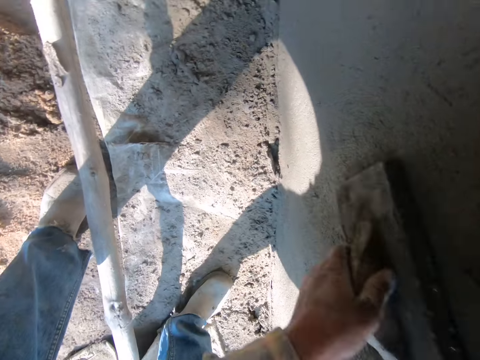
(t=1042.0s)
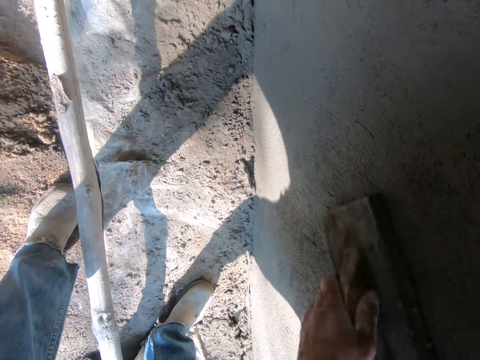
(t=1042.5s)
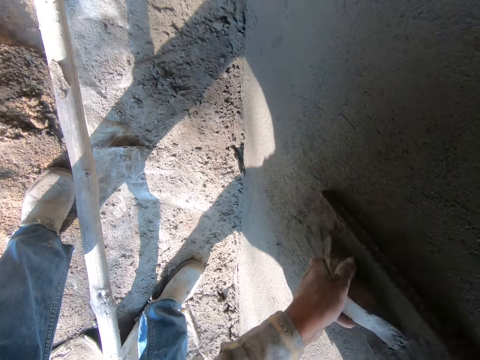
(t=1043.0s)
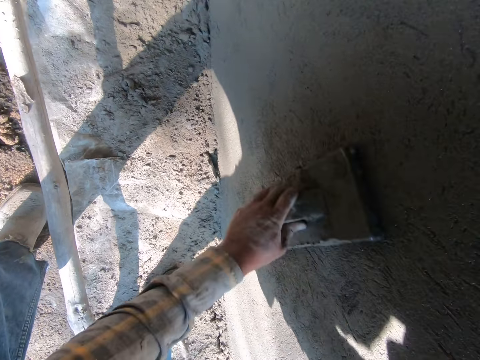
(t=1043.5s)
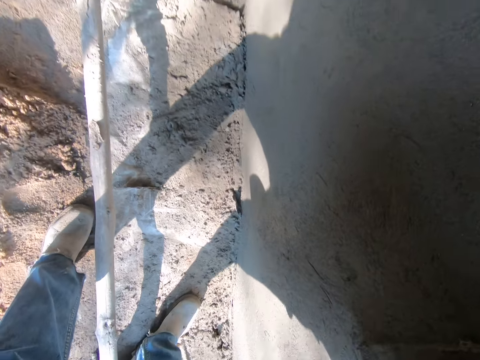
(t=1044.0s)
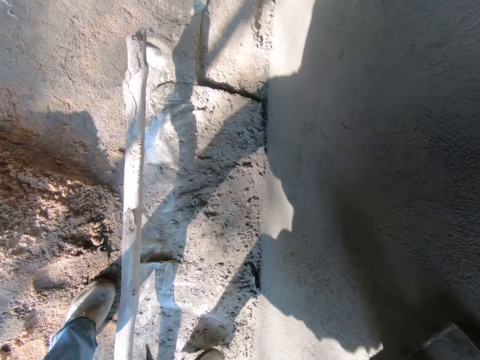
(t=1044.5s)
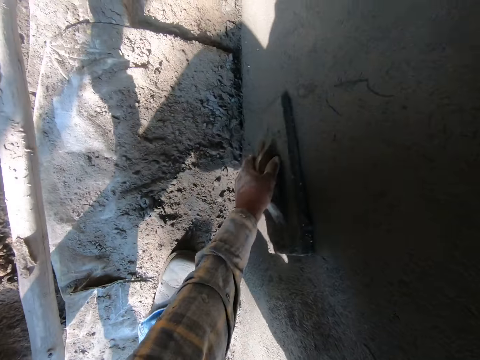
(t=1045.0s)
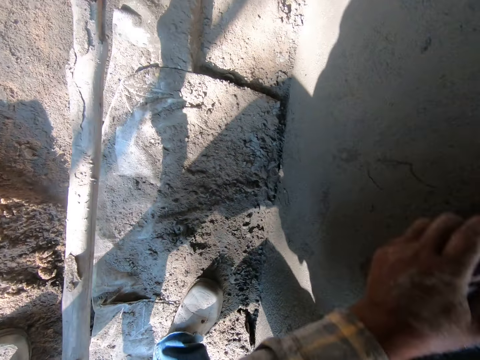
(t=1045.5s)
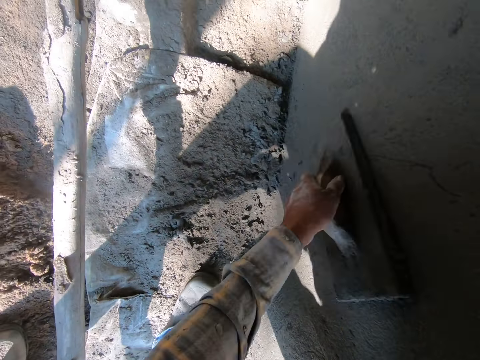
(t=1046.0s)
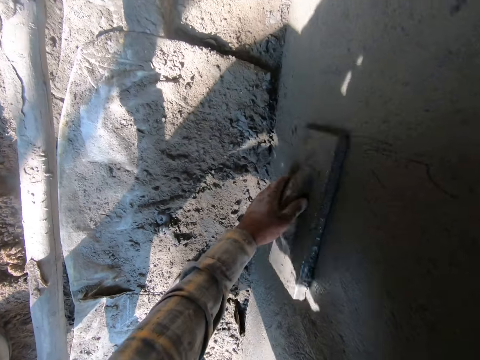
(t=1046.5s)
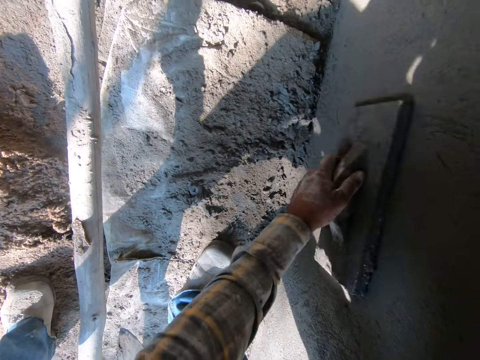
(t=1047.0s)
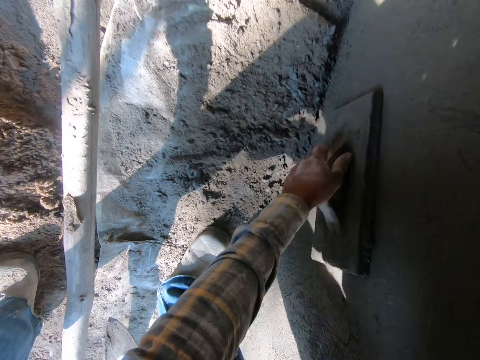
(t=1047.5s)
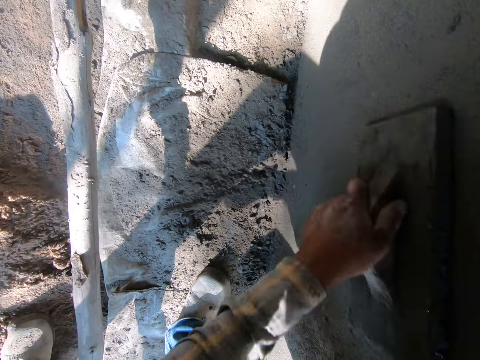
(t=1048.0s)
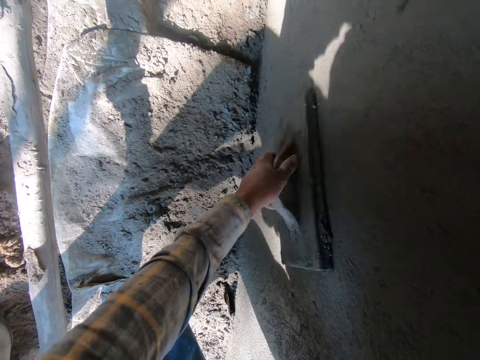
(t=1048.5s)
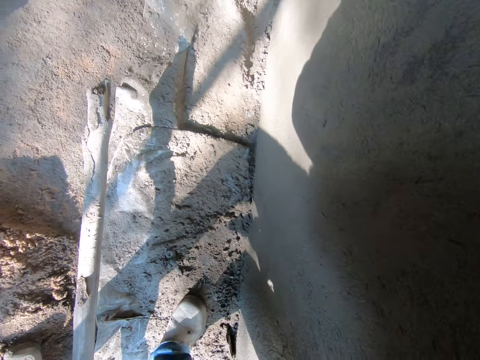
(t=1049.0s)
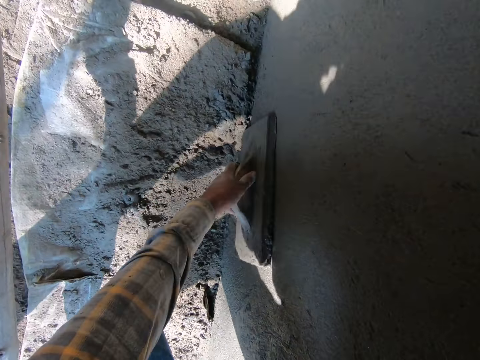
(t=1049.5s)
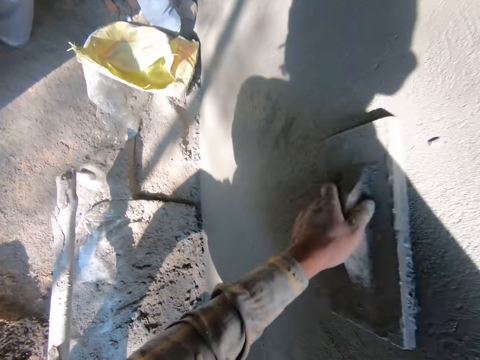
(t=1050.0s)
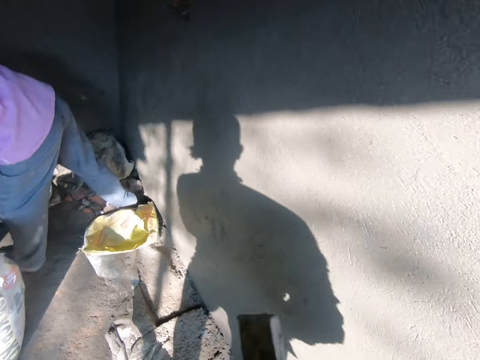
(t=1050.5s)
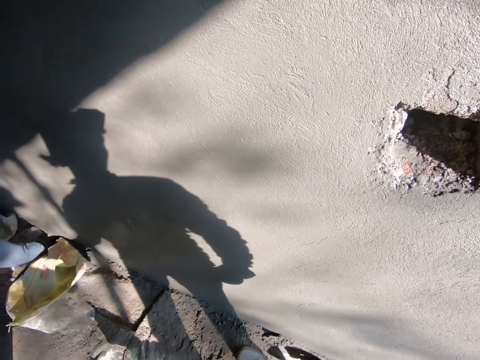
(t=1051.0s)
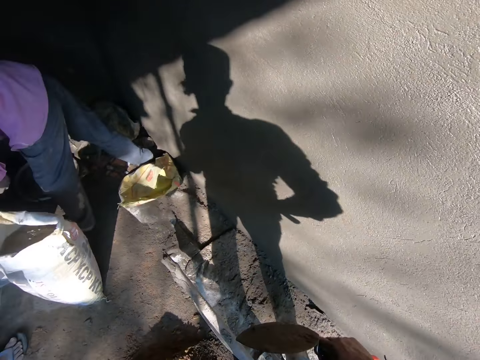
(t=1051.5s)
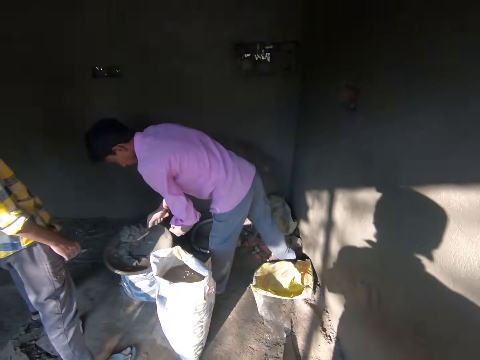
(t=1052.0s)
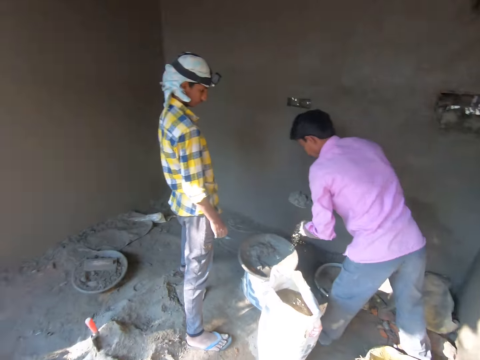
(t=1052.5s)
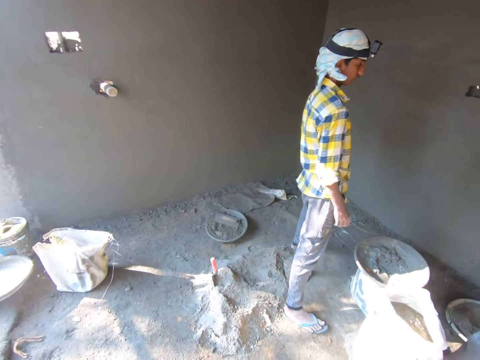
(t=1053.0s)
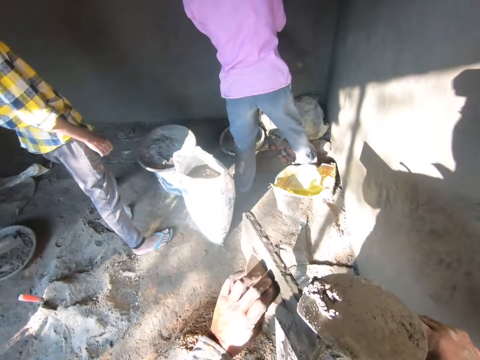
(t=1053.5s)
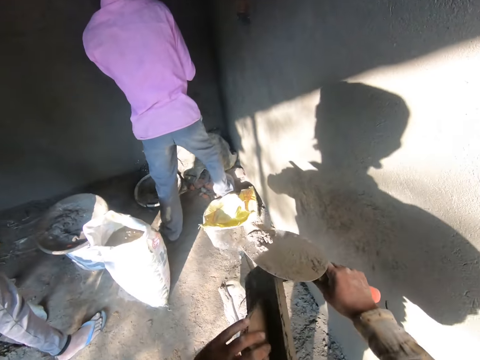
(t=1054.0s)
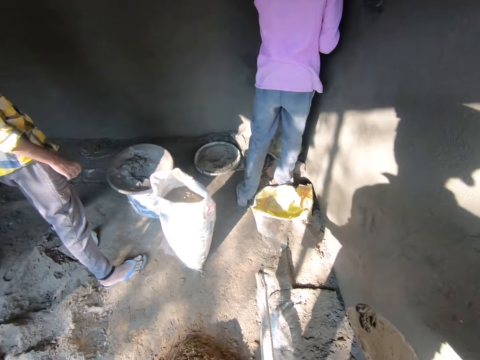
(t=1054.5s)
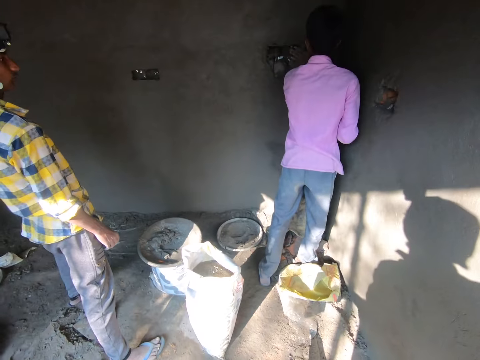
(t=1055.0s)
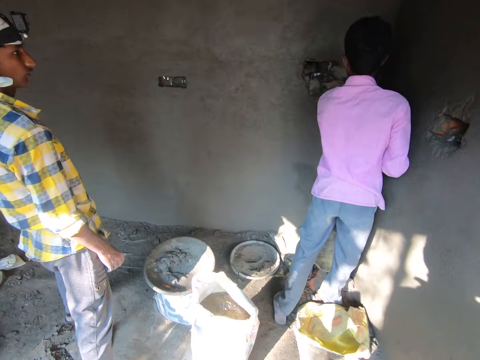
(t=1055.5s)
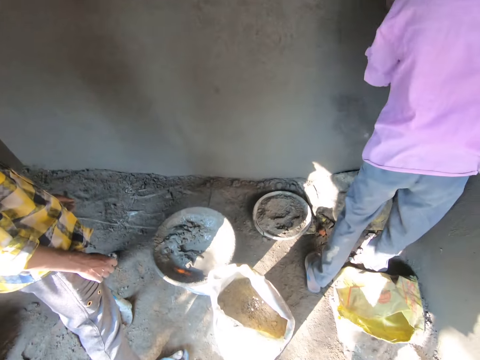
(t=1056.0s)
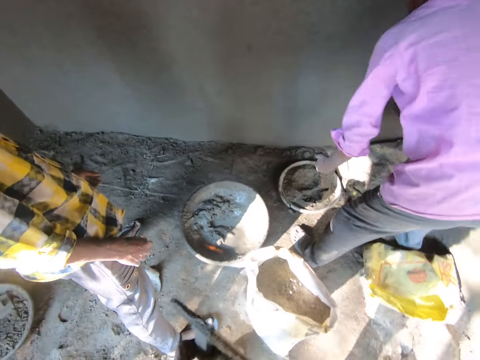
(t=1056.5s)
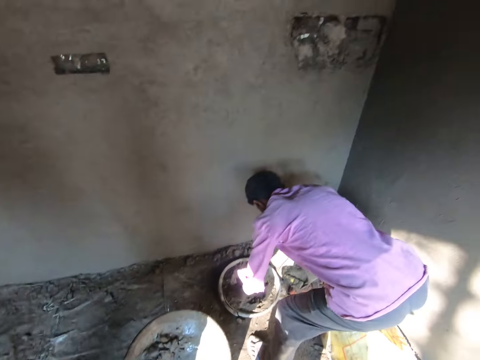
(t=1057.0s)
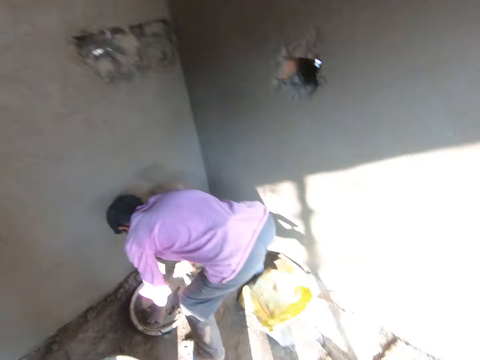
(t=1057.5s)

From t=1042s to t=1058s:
The camera wearer pauses. They look around. A man packs cement from a pan with the bricklaying trowel. The camera wearer scrapes cement from the plastering trowel with the bricklaying trowel. They walk forward. The man plasters the cement on the wall. The man packs sand from a pan on the ground.
